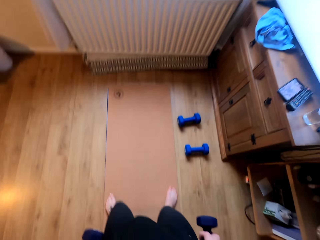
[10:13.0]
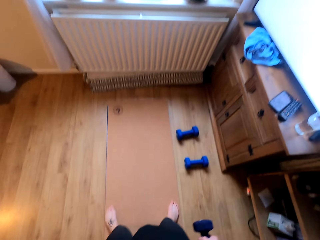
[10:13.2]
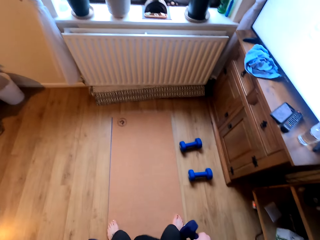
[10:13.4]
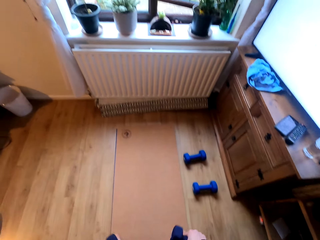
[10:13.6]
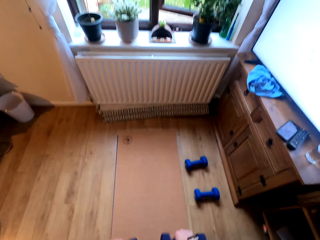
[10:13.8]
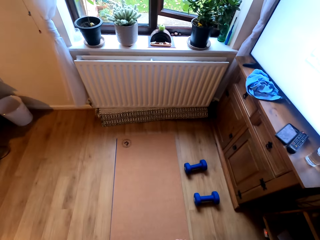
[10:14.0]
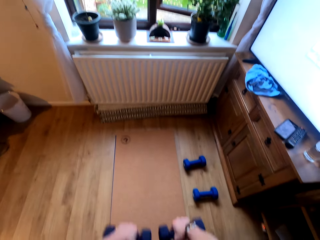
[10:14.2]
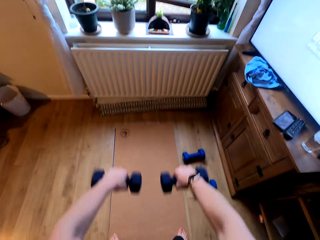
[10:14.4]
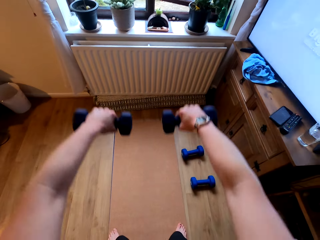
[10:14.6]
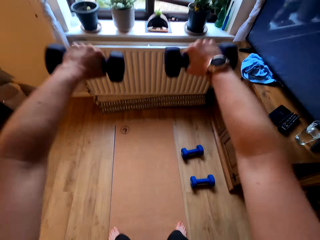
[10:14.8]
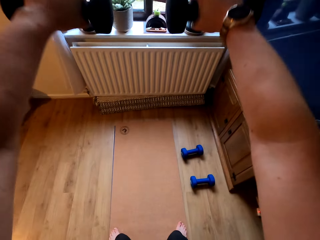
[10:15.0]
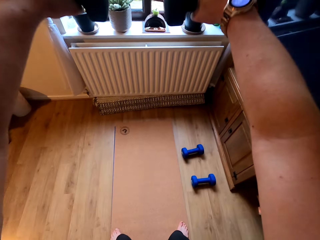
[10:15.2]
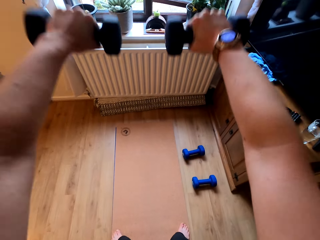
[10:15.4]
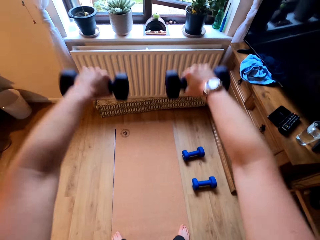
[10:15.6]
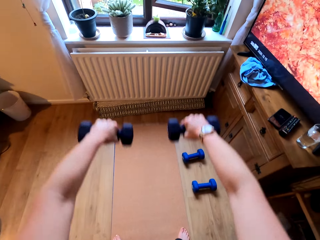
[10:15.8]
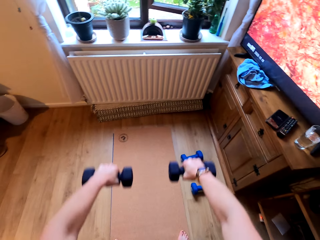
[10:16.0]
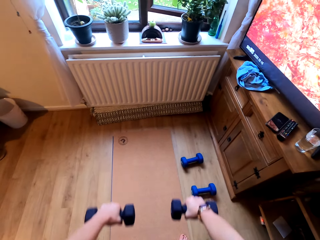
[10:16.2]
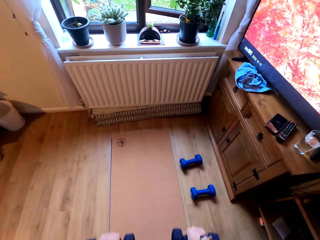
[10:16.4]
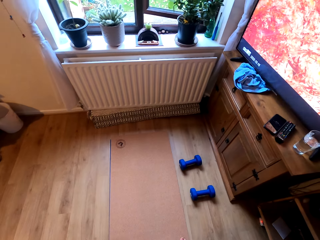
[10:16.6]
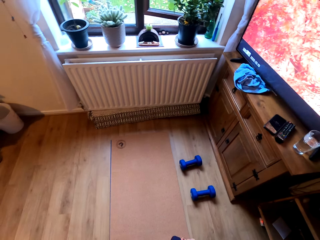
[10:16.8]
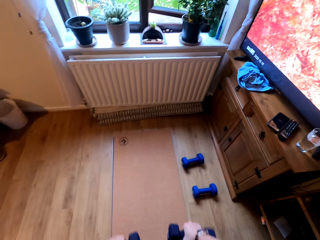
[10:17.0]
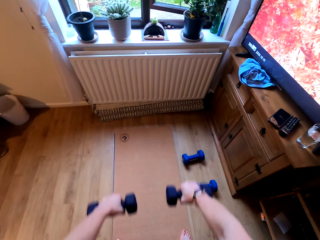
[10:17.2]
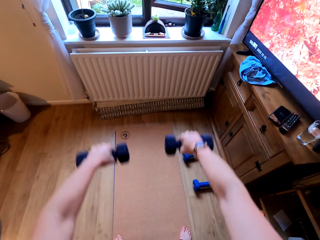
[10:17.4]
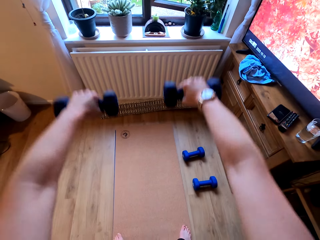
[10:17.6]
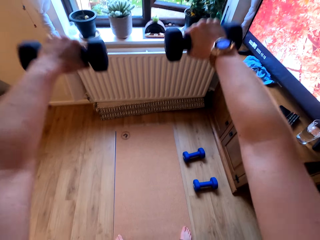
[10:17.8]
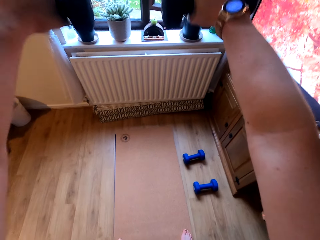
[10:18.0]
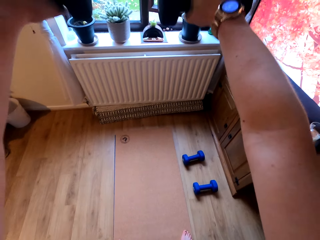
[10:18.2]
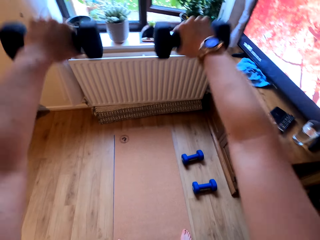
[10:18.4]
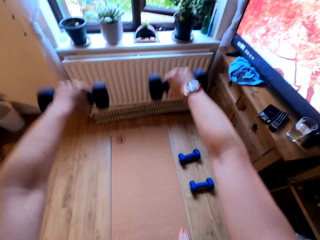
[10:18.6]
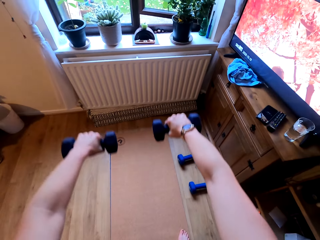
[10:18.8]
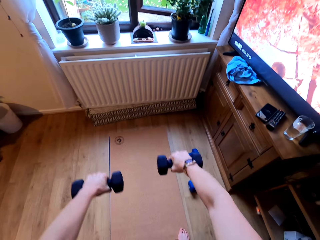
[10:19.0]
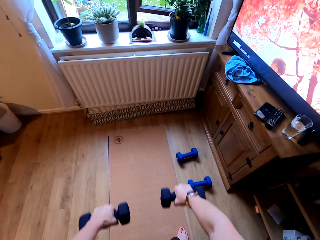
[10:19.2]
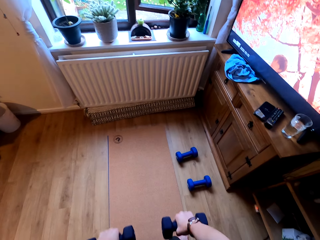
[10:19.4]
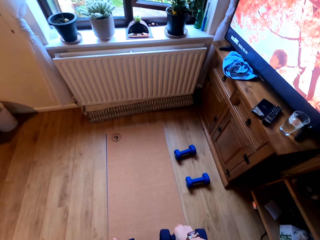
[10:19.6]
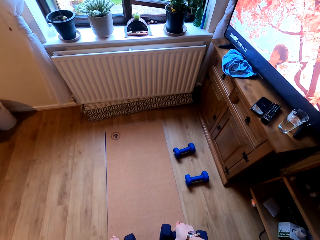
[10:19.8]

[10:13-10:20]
The camera wearer lifts the dumbbells. They do exercise.

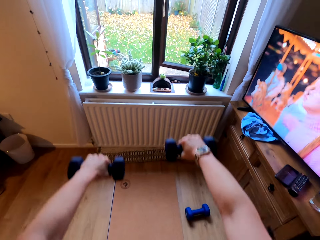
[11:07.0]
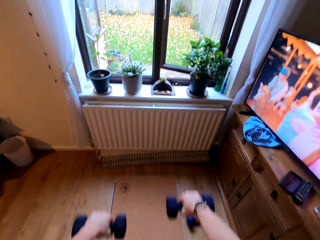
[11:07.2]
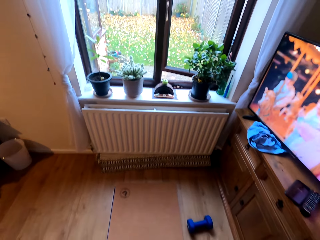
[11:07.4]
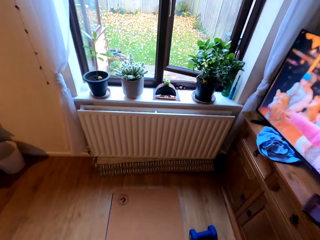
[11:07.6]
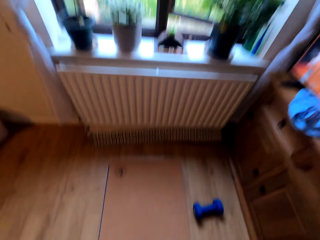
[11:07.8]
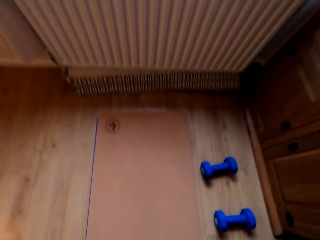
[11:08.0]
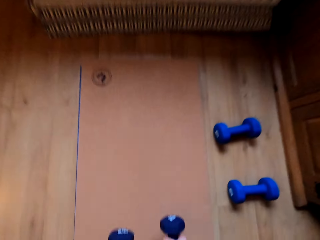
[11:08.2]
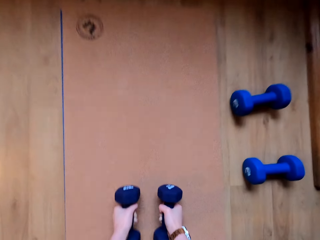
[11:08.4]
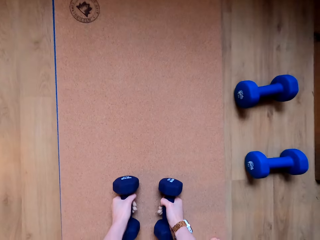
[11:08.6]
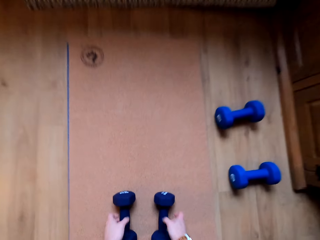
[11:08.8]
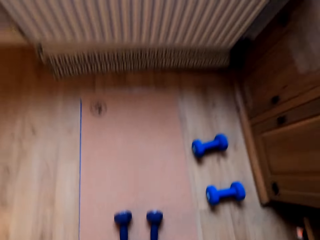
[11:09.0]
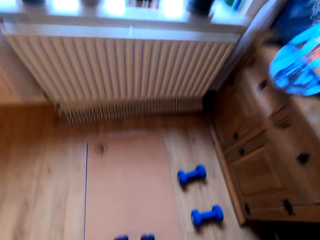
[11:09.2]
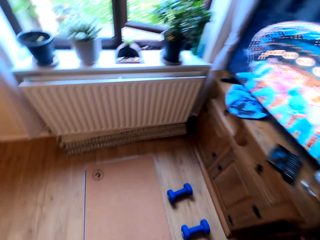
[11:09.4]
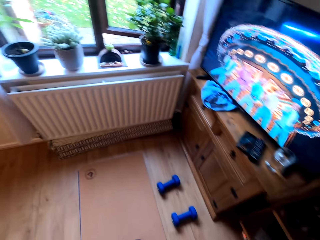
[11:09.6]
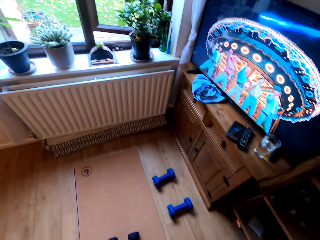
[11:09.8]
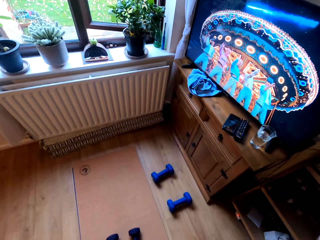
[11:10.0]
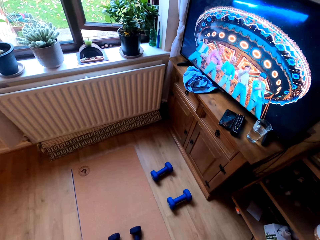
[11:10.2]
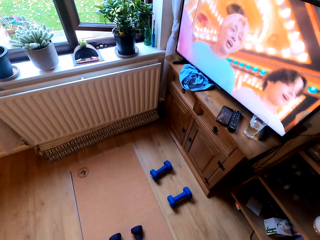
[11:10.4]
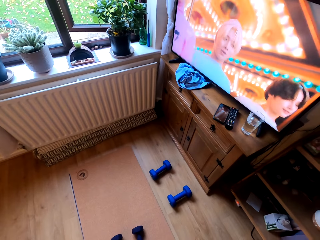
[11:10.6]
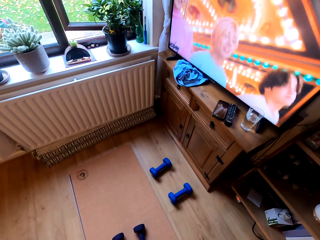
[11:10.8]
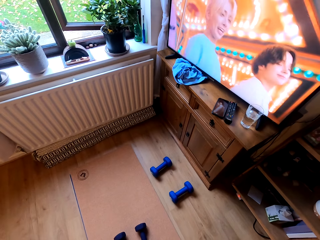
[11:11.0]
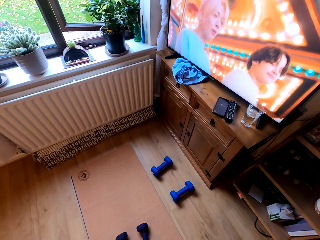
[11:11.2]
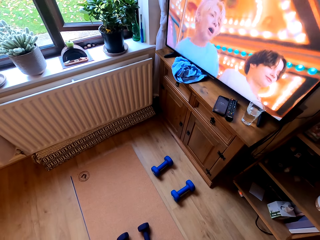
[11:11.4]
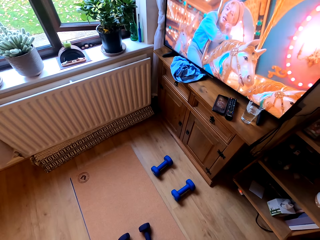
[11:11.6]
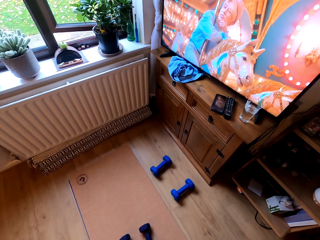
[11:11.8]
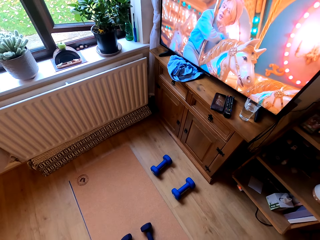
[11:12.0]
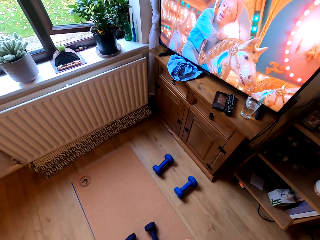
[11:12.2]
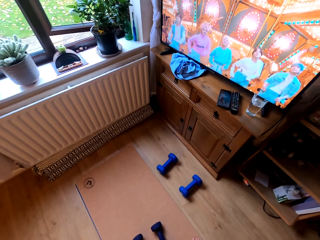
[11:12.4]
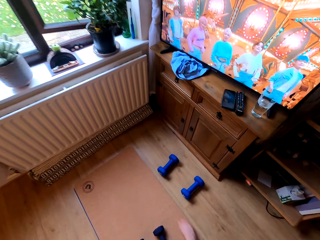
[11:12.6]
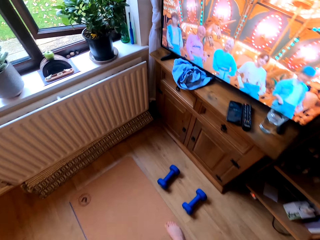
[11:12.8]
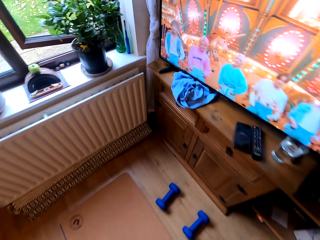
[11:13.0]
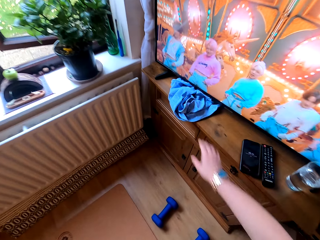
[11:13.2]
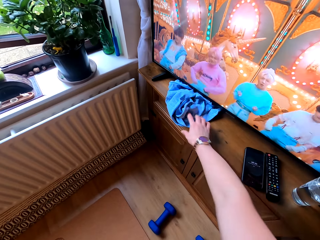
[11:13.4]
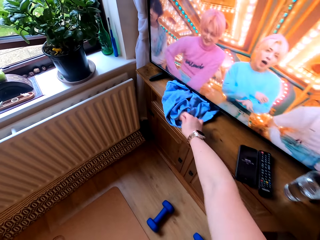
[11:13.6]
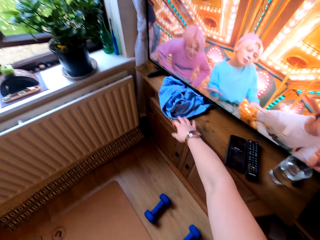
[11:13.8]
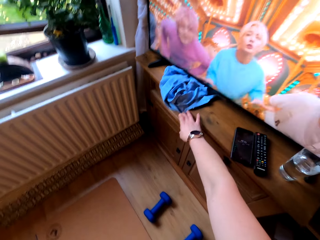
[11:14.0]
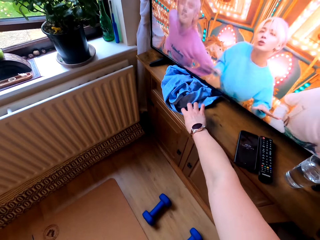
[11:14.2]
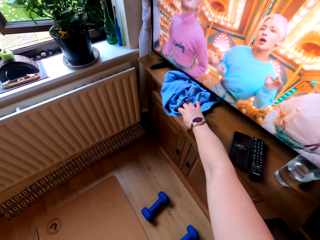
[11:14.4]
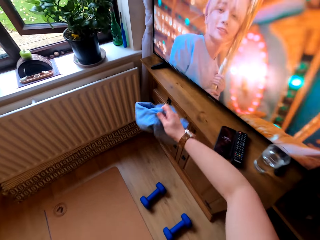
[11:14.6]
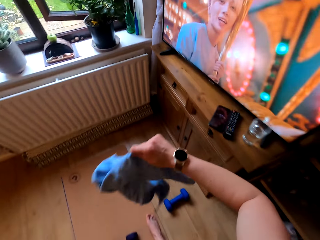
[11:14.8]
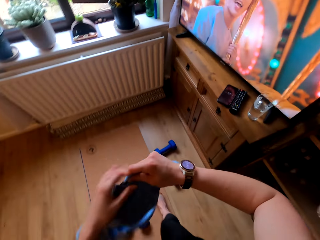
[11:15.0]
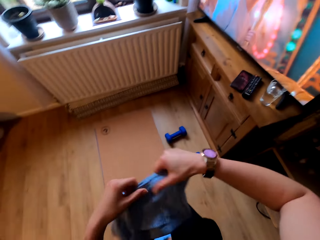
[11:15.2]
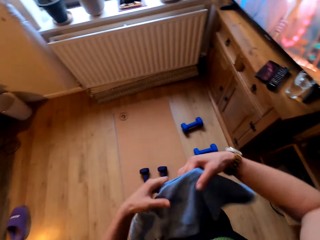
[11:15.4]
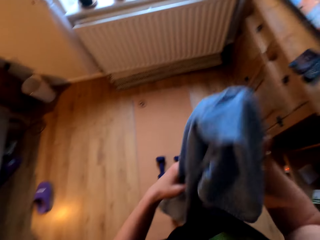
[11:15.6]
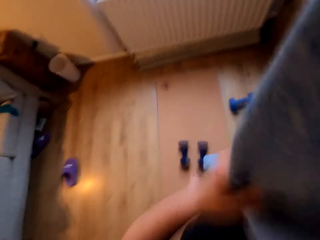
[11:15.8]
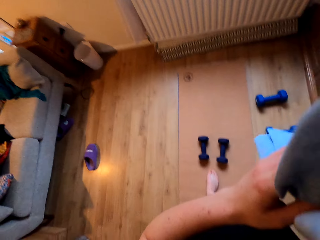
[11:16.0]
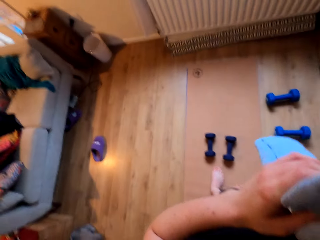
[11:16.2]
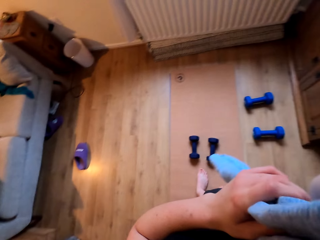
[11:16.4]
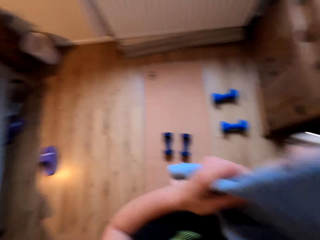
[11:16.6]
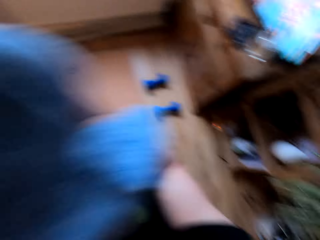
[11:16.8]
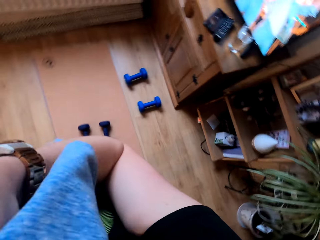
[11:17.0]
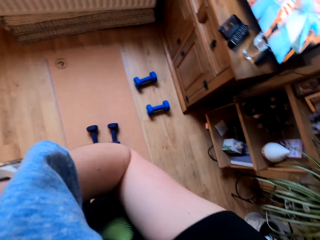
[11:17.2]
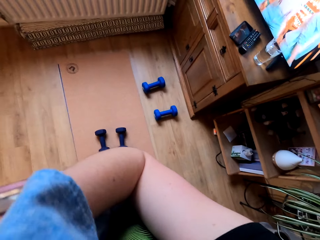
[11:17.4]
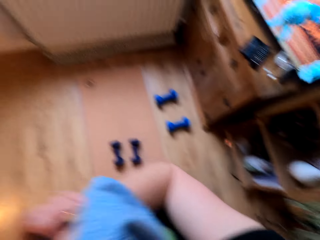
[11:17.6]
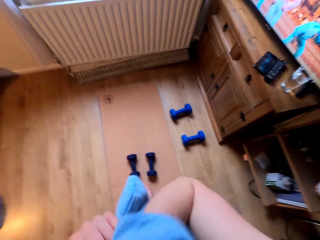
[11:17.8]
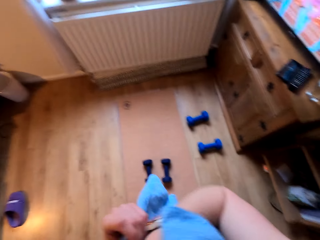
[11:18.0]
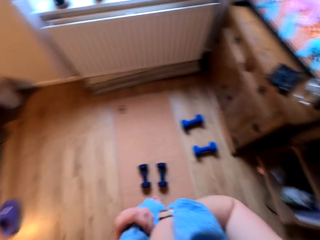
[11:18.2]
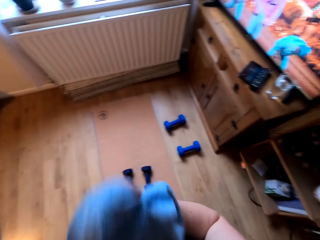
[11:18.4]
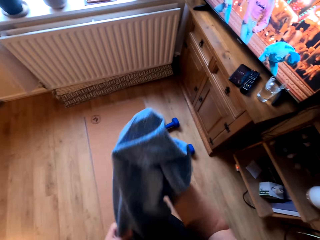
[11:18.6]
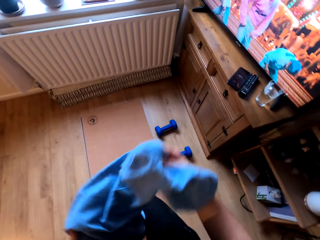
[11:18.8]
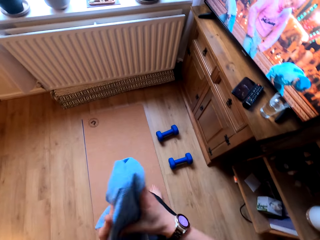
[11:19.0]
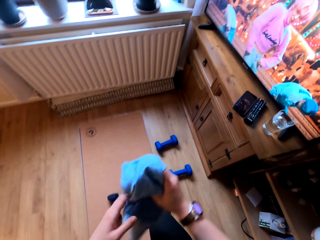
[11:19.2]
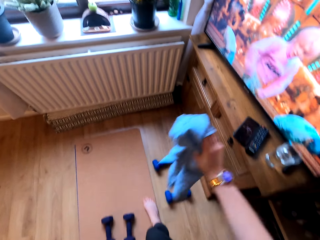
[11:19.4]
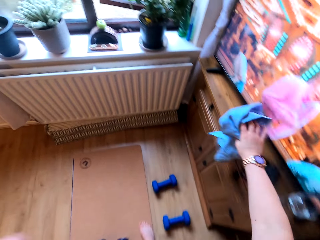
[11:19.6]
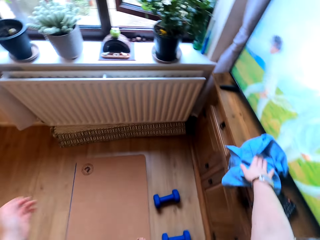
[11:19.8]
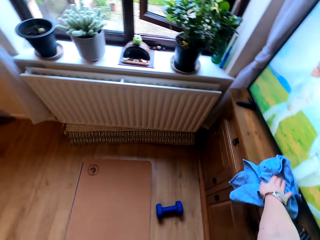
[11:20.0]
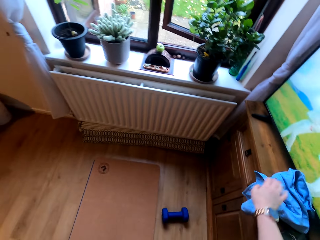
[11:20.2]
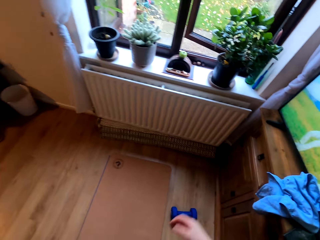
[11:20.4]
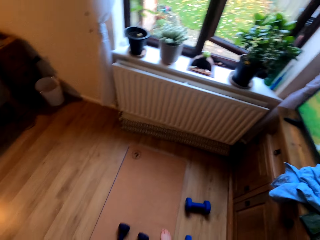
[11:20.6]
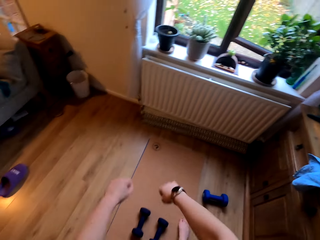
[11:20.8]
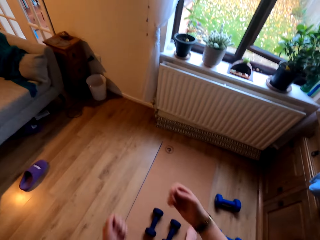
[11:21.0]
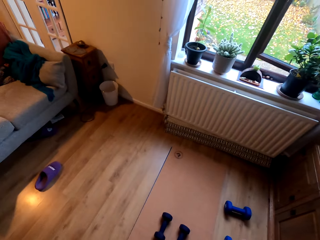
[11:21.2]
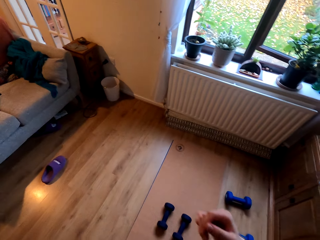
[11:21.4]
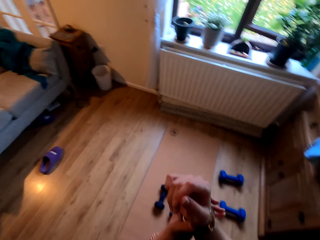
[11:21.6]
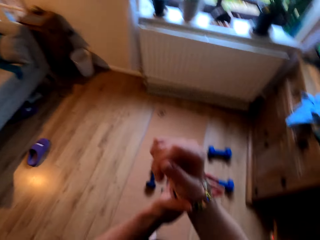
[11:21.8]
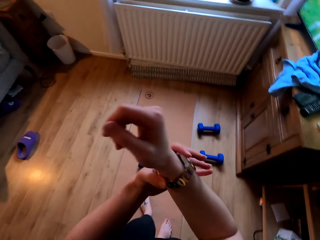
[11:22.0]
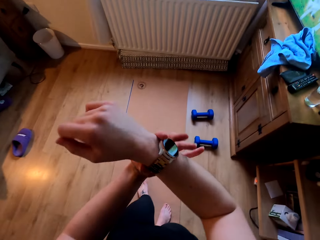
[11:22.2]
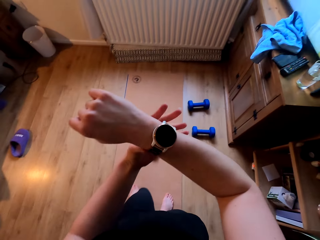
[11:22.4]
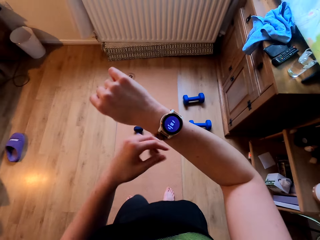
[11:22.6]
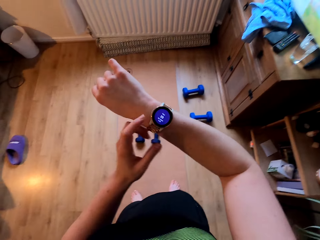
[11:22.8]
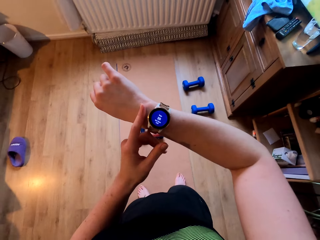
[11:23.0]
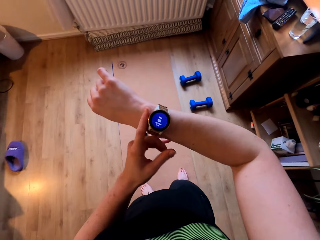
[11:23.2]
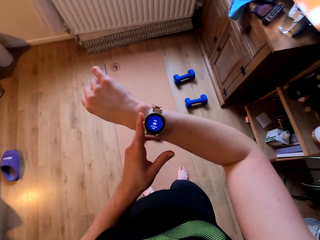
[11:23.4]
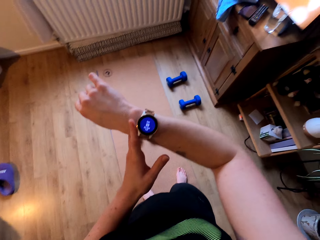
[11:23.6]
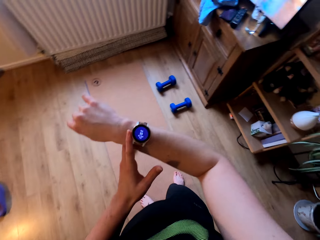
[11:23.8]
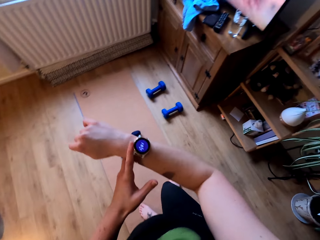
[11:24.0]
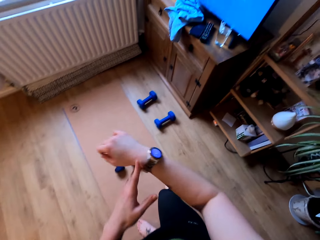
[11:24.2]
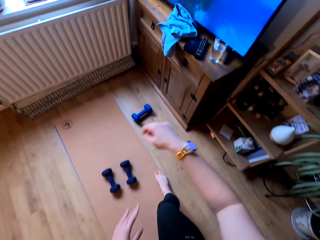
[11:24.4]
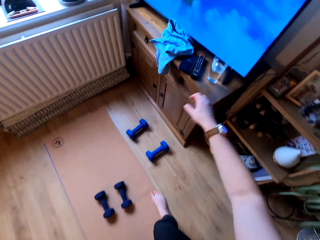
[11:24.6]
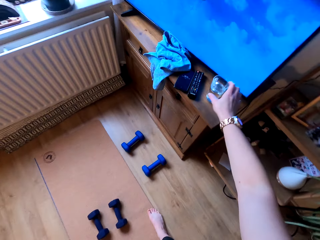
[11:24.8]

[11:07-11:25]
The camera wearer puts the dumbbells on the floor. They look around. They touch a cloth or towel, pick the towel on a table, and hold the towel. They wipe the face. They wipe something again. They put the towel on the table. They stretch the hands. They straighten the watch. They turn a hand. They look on the watch. They adjust the watch.
